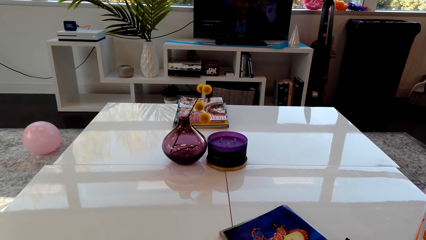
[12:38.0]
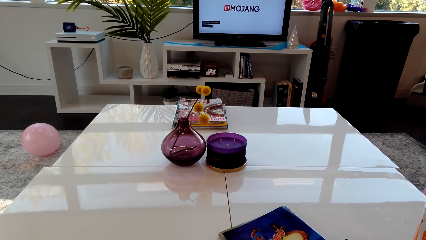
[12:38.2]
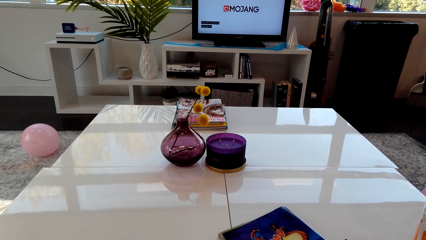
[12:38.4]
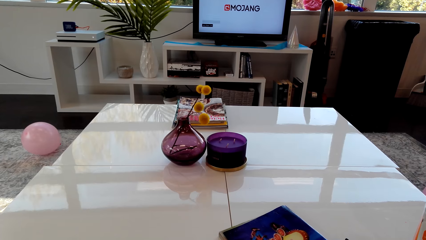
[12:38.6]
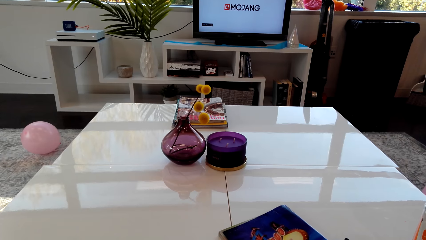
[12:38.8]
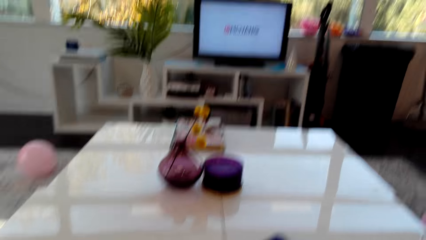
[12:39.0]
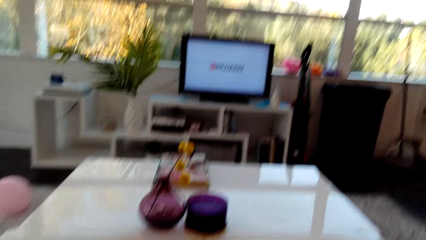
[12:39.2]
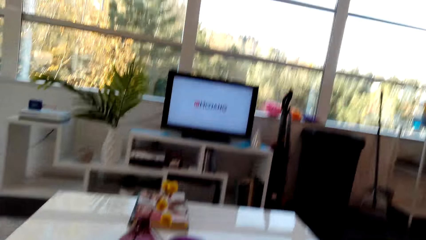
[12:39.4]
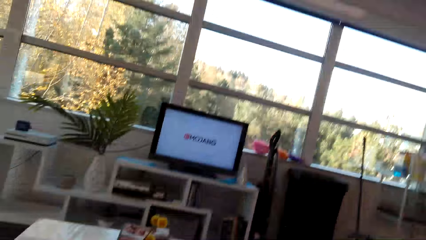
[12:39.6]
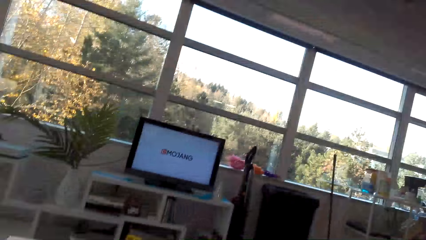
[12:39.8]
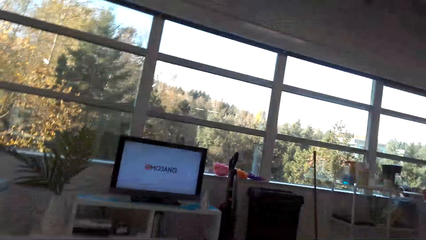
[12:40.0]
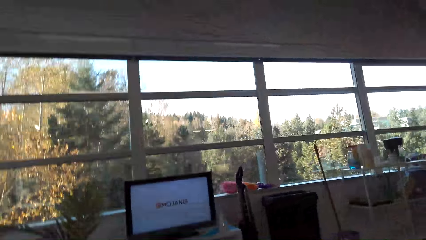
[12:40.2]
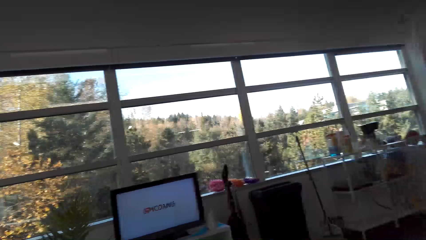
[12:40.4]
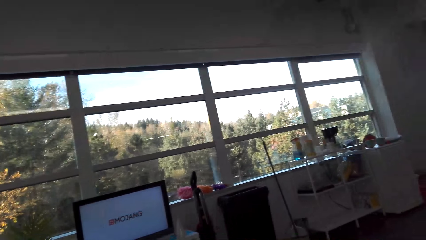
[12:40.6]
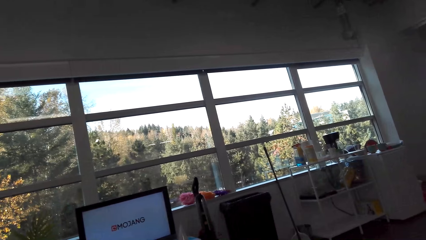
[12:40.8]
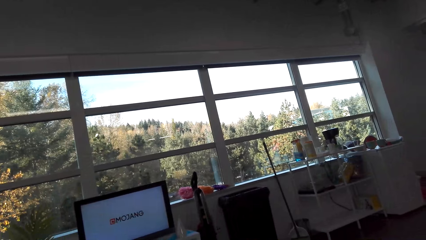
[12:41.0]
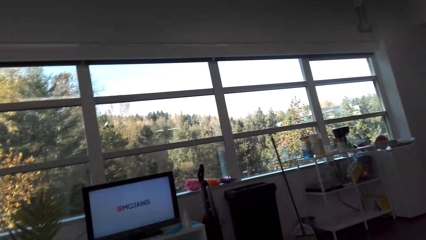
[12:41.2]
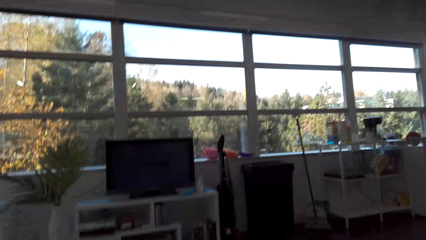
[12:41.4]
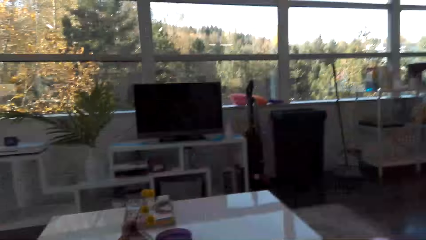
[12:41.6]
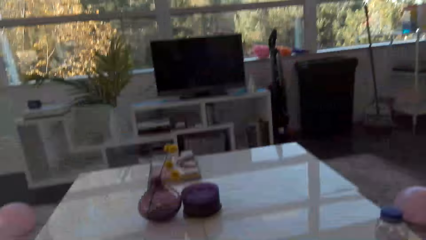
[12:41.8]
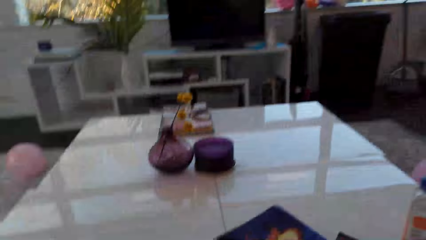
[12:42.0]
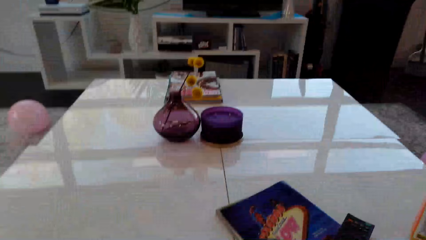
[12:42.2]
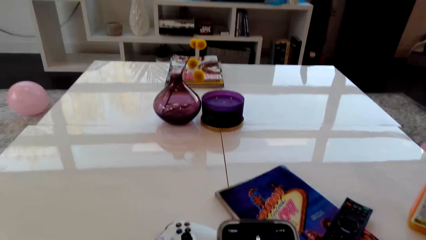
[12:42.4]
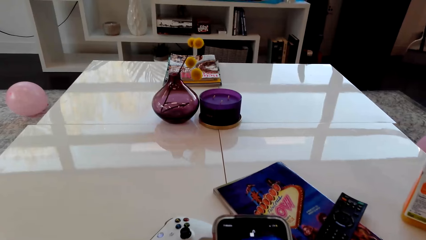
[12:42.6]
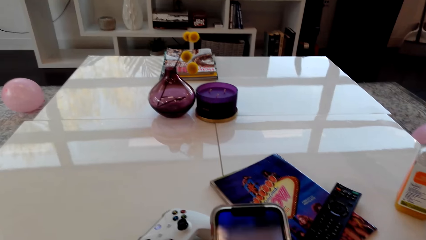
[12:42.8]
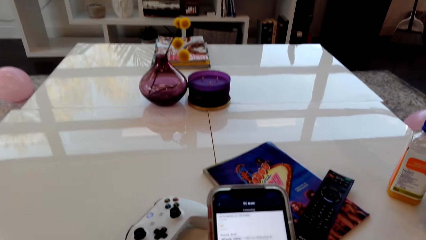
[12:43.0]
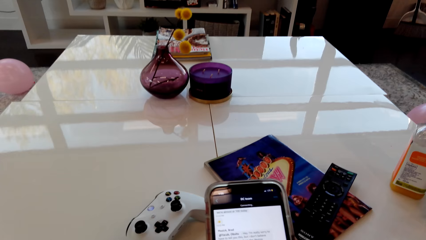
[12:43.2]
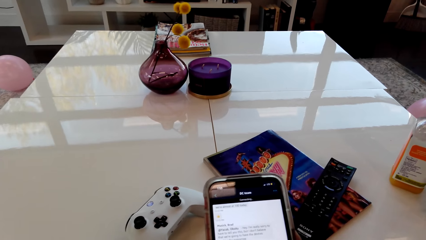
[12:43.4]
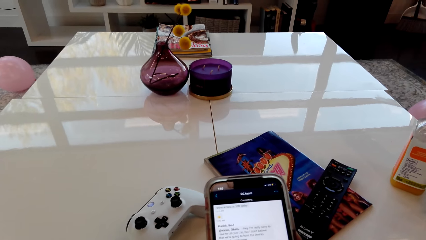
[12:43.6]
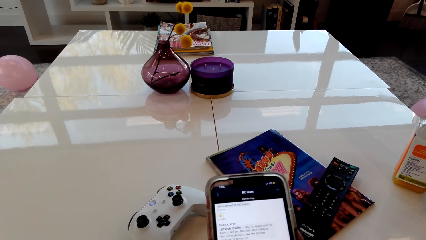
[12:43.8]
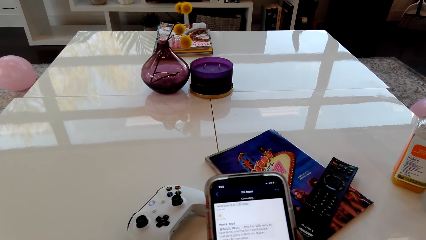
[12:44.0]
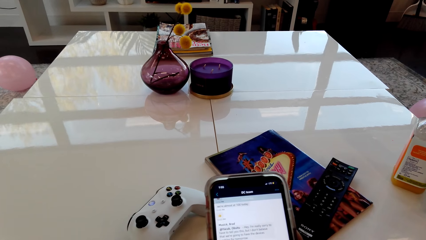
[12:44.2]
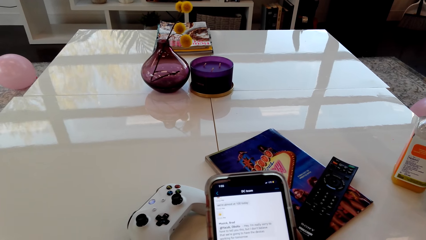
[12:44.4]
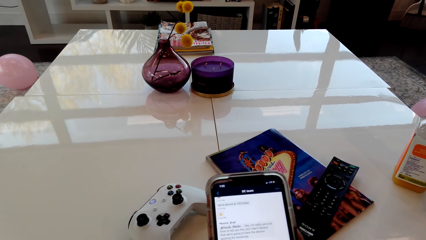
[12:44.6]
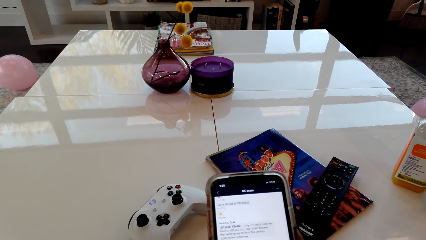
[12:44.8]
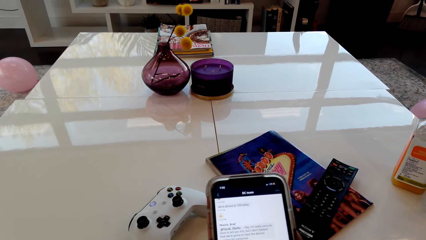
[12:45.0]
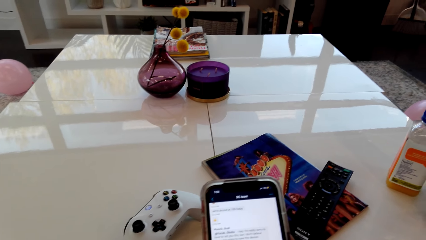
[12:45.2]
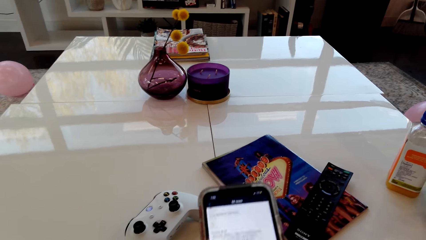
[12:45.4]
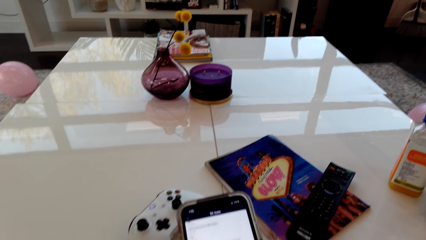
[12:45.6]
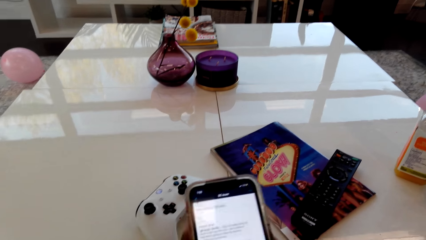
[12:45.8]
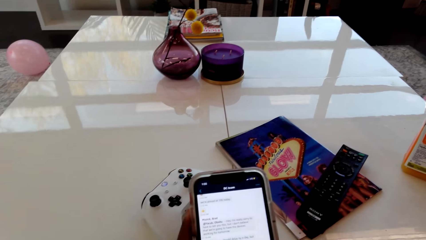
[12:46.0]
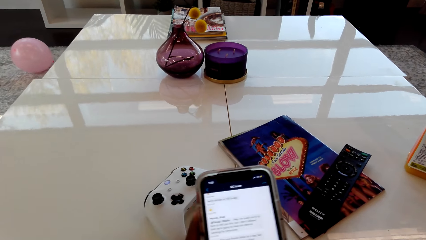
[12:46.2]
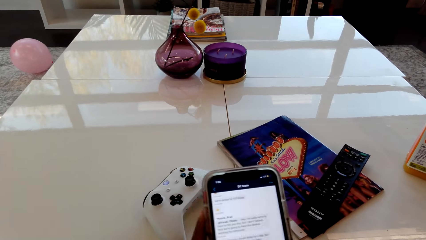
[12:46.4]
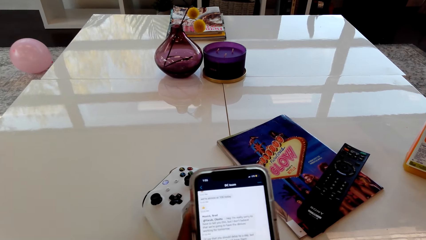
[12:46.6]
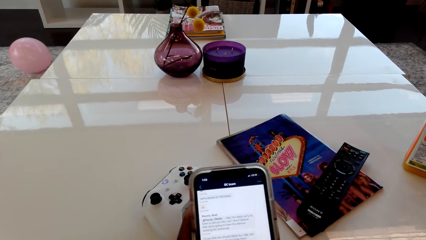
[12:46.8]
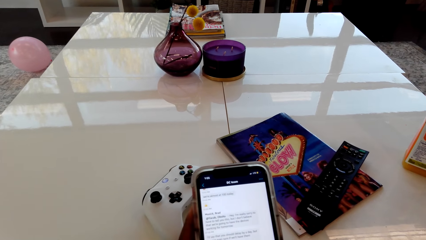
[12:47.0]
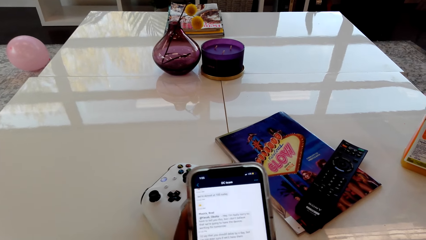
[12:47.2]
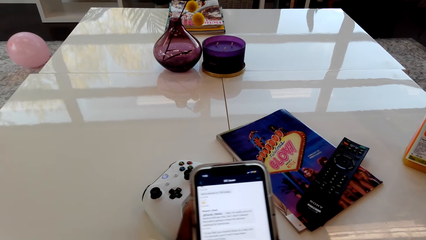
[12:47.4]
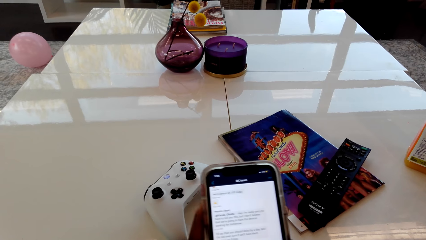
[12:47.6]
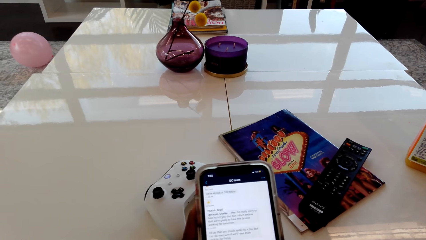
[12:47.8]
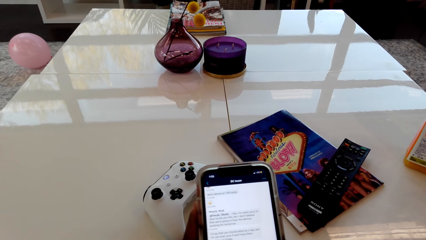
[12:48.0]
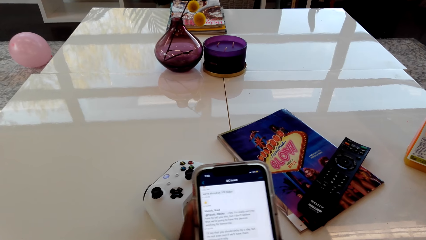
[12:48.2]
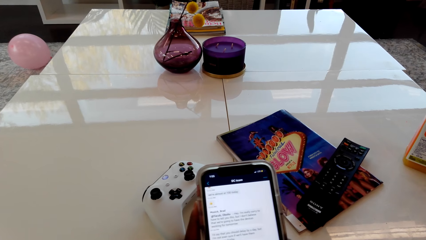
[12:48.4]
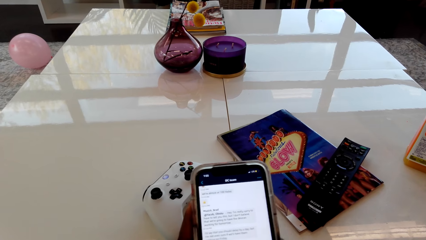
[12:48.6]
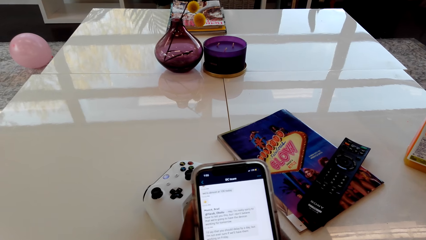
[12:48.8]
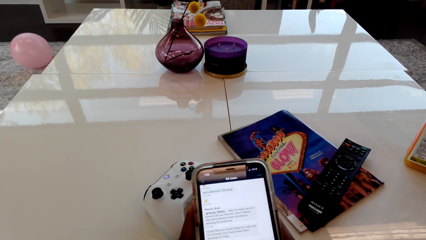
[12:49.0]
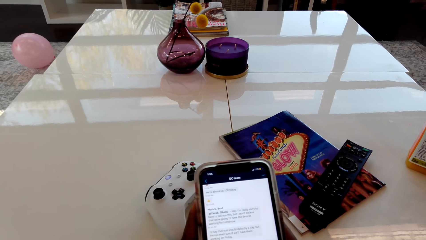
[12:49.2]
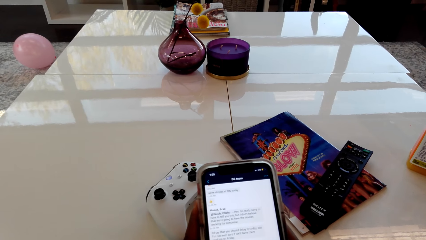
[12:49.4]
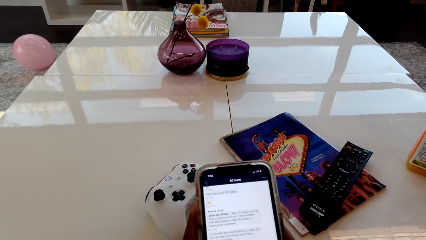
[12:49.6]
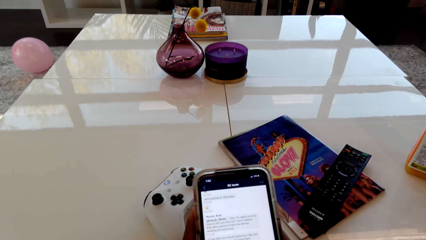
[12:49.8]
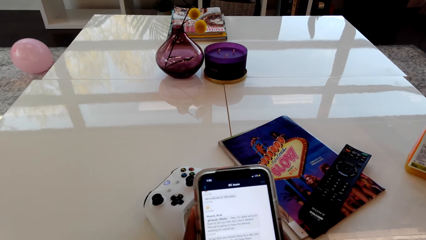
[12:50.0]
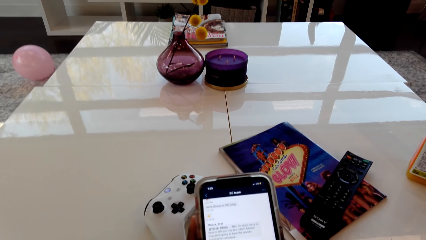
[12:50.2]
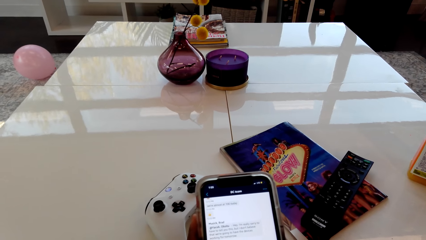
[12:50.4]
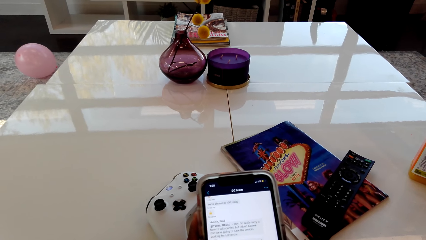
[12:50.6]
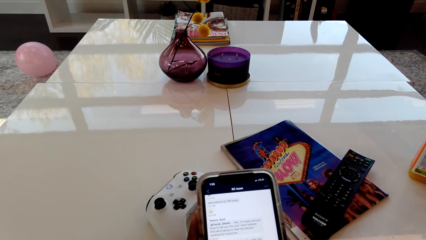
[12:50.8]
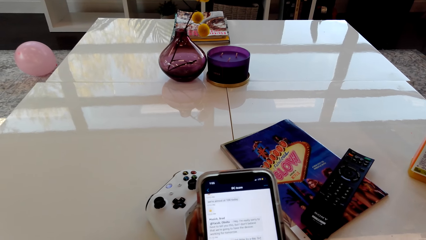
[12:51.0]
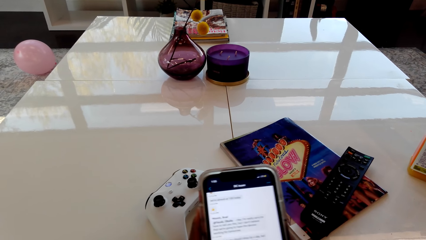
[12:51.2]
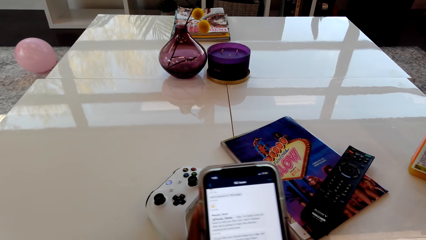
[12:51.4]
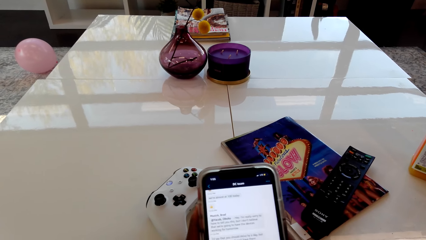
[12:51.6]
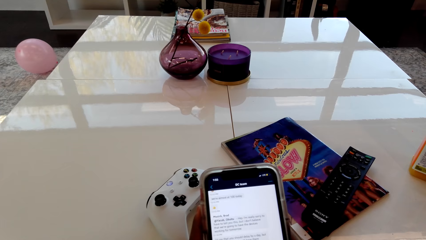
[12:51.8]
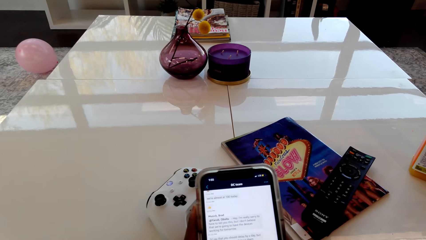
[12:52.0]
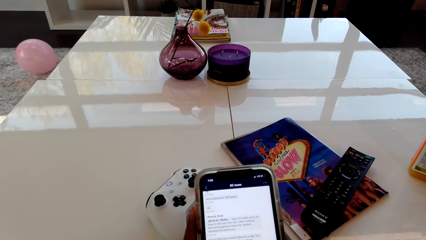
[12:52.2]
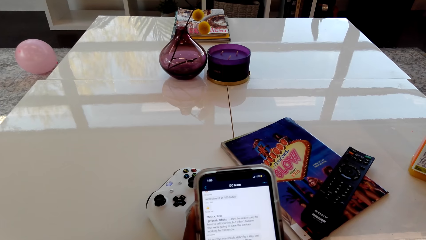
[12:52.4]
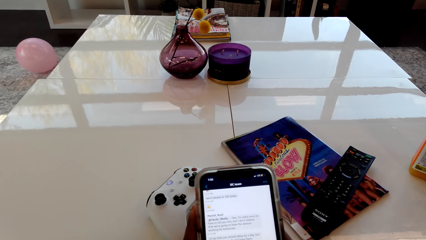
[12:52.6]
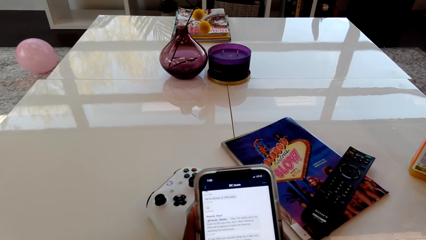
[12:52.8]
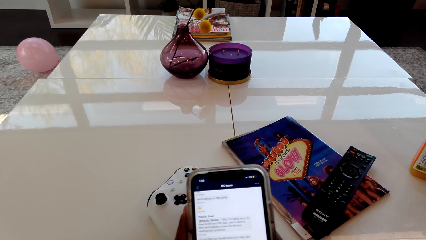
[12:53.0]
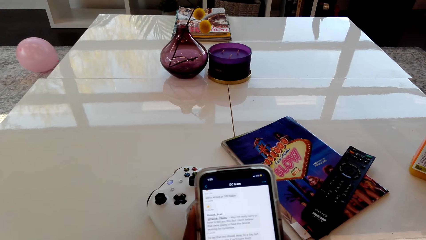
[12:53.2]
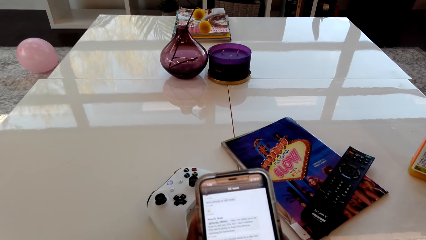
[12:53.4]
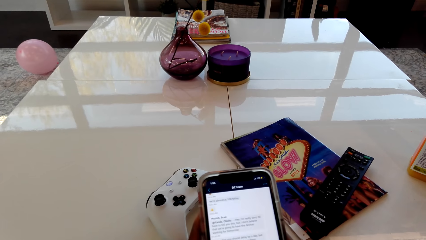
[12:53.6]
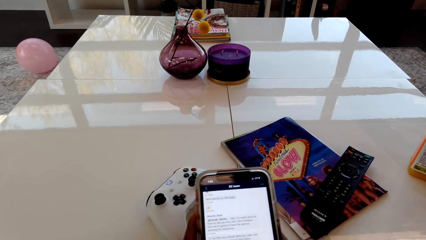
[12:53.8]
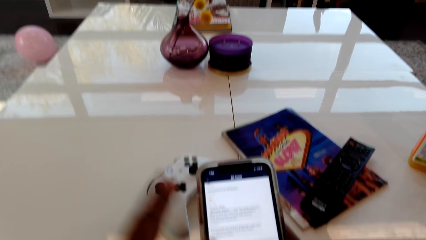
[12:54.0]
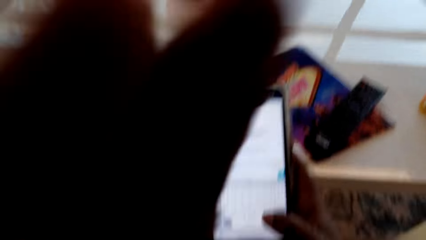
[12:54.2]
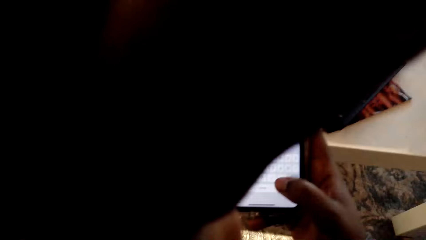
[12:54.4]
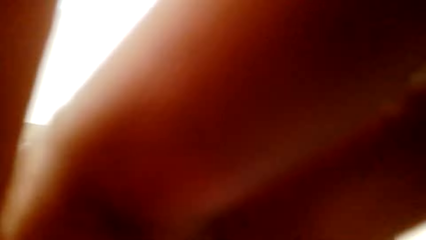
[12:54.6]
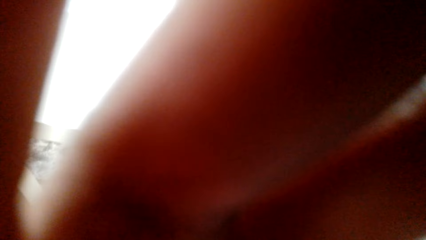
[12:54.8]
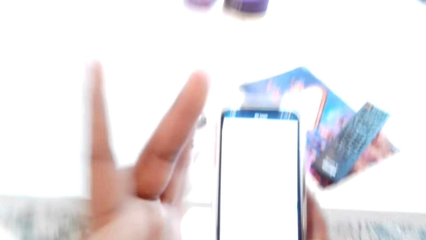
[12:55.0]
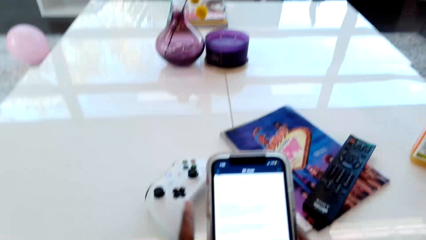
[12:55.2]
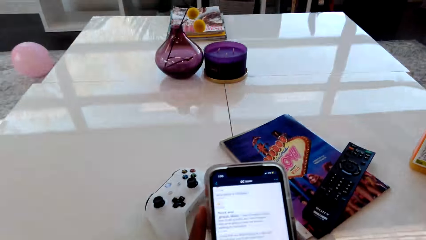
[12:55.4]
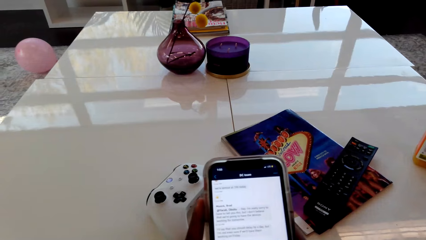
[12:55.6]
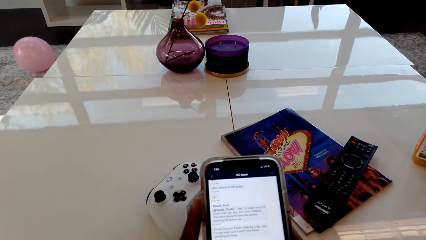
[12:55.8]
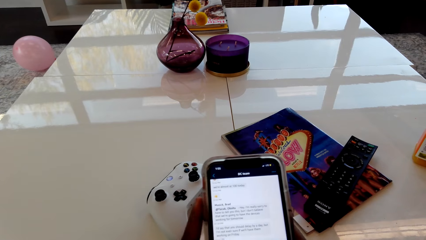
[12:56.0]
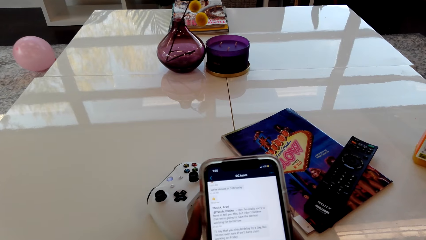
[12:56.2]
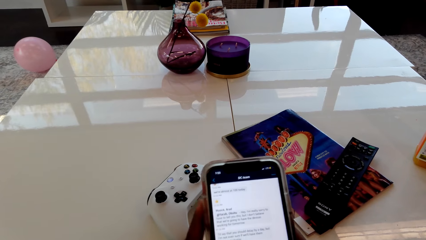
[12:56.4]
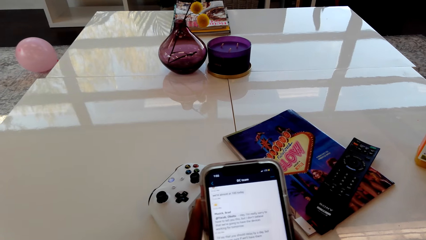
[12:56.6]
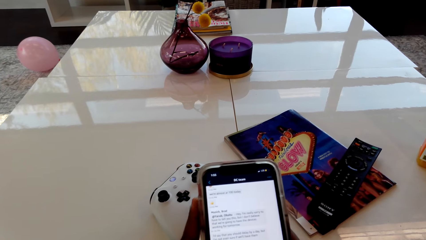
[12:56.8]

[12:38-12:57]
The camera wearer looks around. A person talks in the room. The camera wearer talks in the room. They dial the phone. They dial the phone again. They hold the camera. They adjust the camera.
